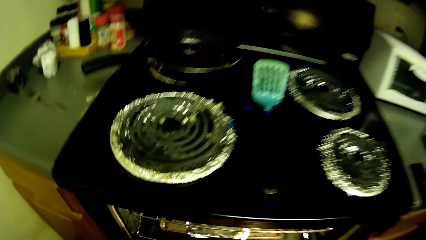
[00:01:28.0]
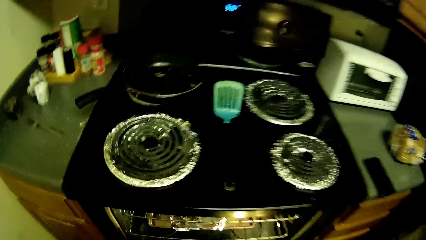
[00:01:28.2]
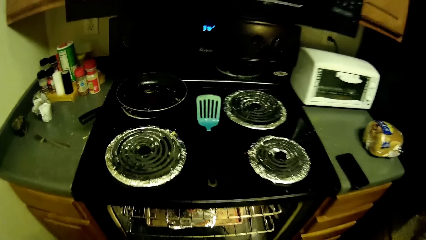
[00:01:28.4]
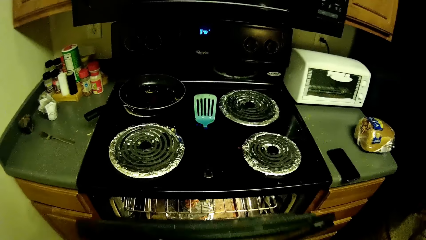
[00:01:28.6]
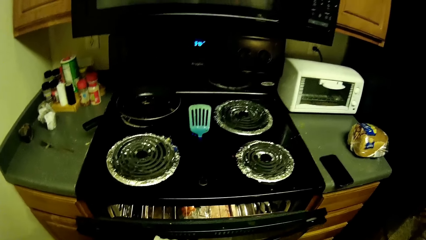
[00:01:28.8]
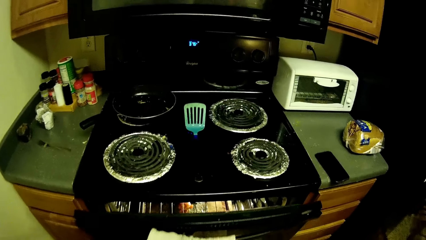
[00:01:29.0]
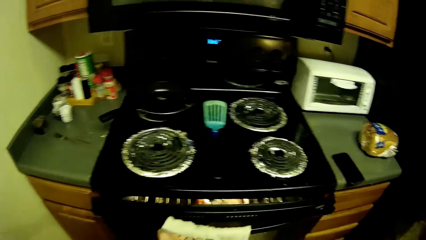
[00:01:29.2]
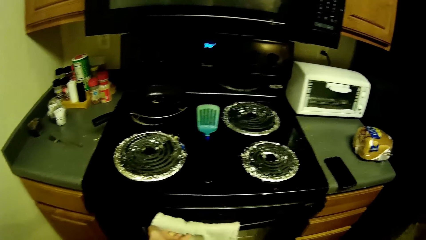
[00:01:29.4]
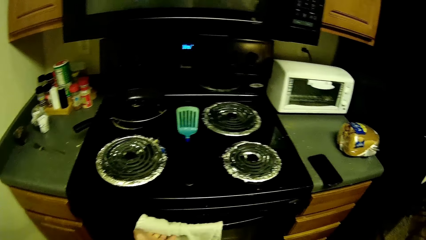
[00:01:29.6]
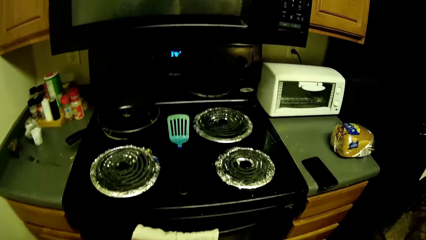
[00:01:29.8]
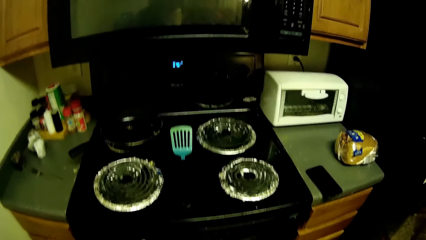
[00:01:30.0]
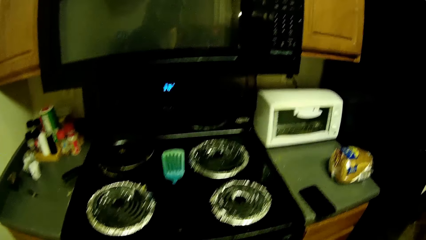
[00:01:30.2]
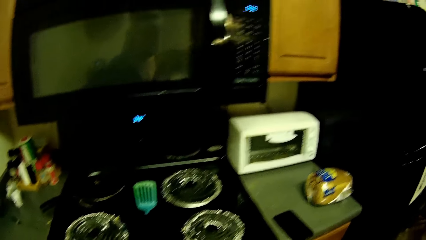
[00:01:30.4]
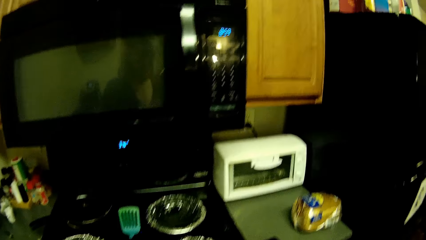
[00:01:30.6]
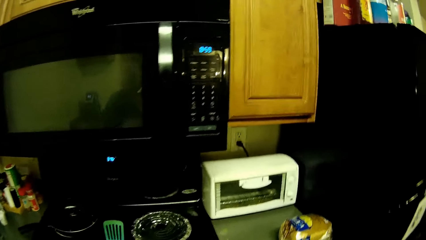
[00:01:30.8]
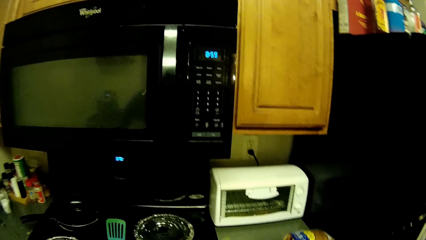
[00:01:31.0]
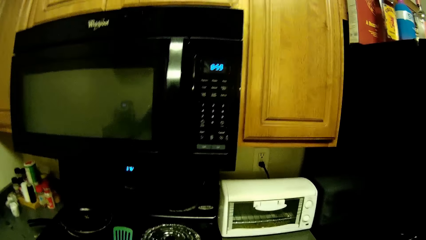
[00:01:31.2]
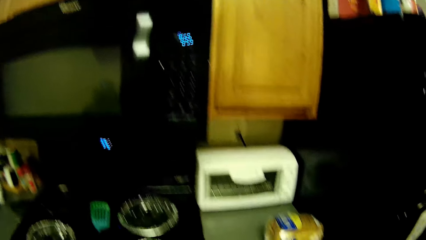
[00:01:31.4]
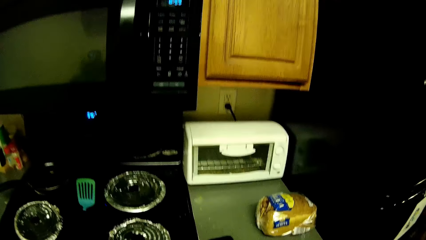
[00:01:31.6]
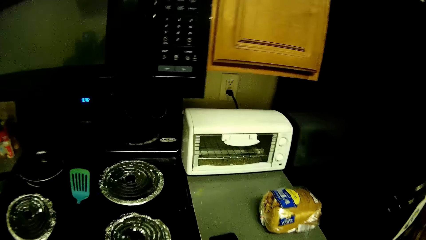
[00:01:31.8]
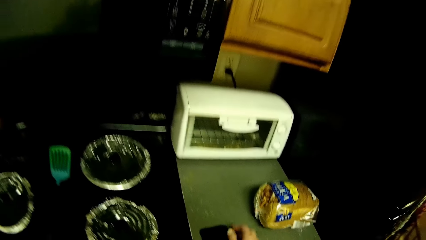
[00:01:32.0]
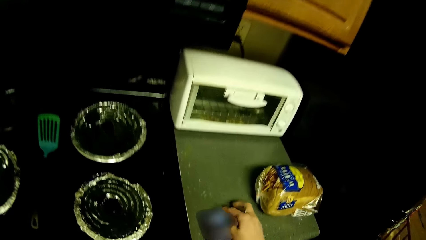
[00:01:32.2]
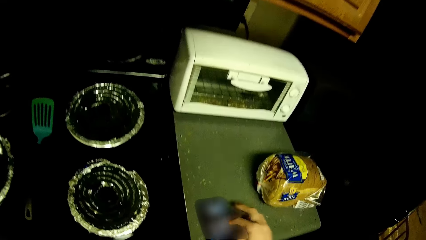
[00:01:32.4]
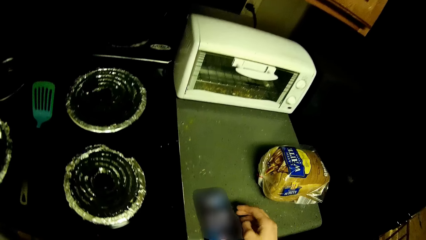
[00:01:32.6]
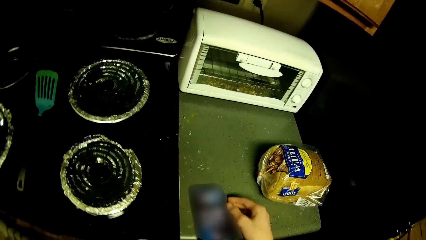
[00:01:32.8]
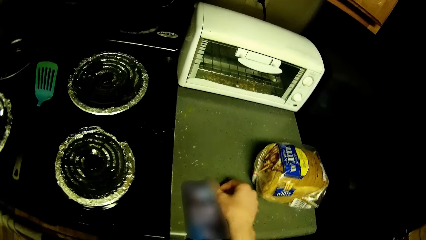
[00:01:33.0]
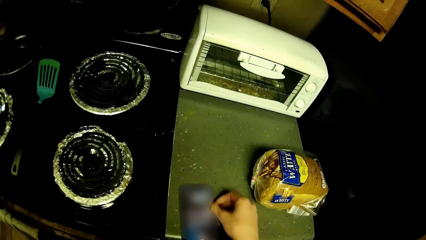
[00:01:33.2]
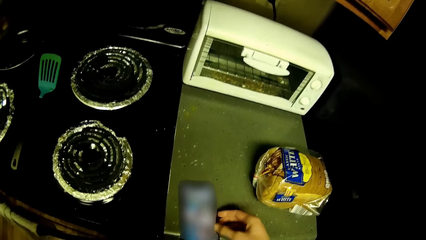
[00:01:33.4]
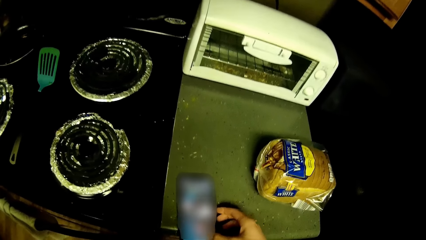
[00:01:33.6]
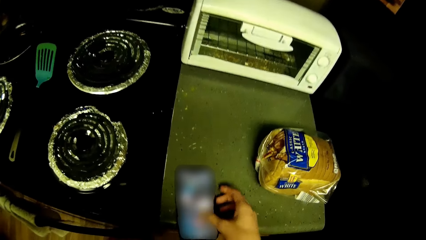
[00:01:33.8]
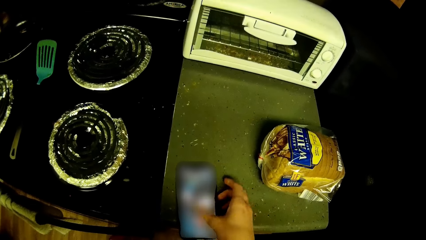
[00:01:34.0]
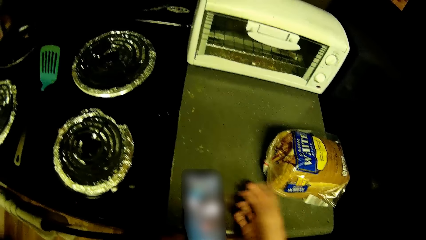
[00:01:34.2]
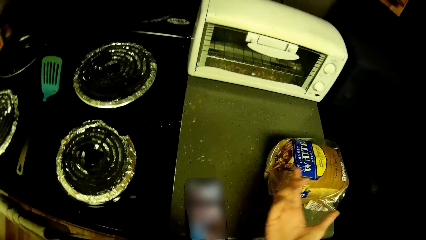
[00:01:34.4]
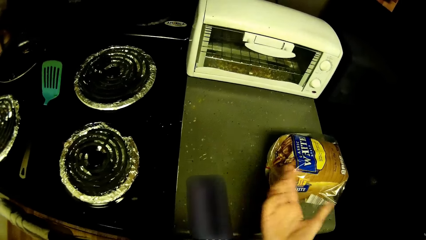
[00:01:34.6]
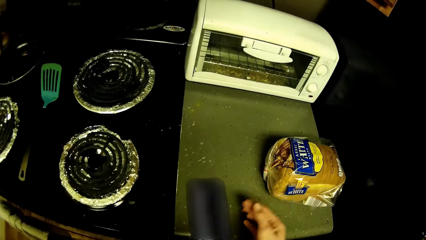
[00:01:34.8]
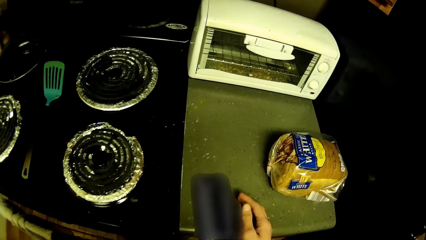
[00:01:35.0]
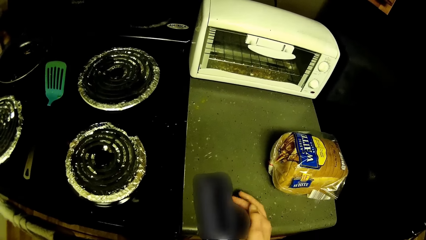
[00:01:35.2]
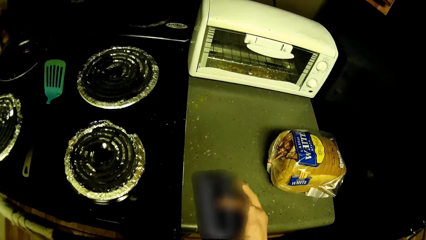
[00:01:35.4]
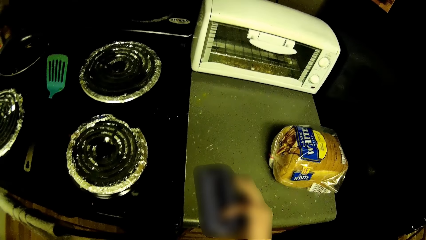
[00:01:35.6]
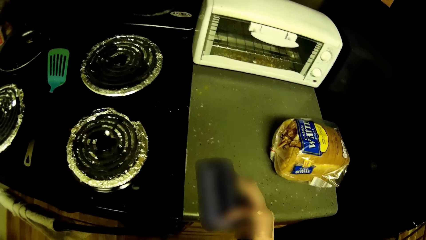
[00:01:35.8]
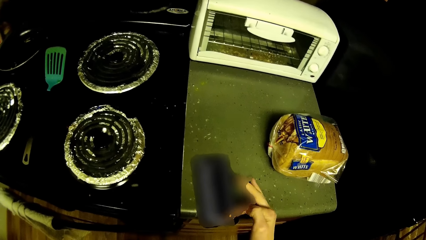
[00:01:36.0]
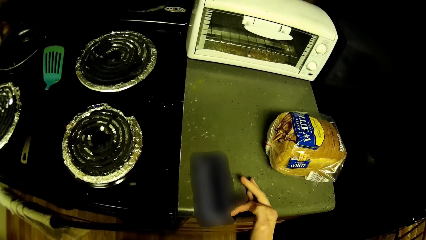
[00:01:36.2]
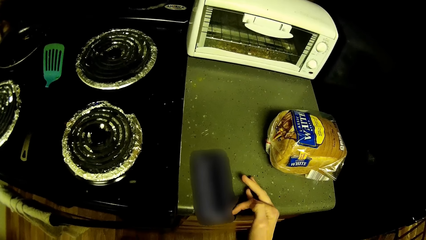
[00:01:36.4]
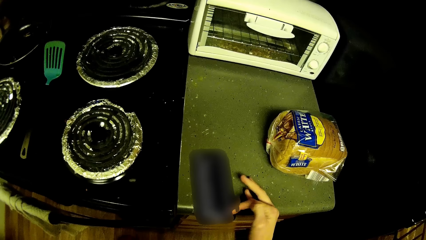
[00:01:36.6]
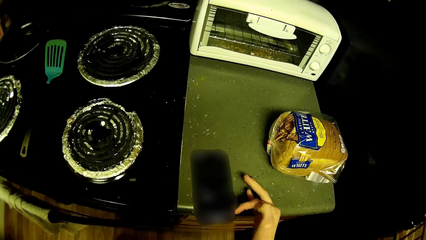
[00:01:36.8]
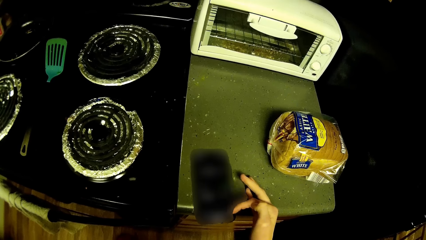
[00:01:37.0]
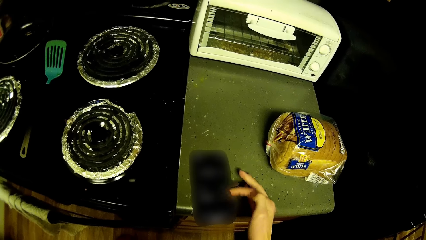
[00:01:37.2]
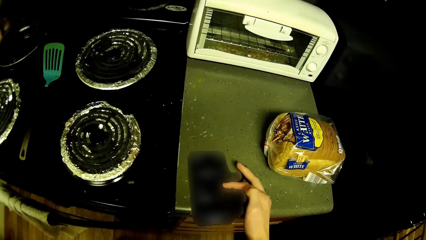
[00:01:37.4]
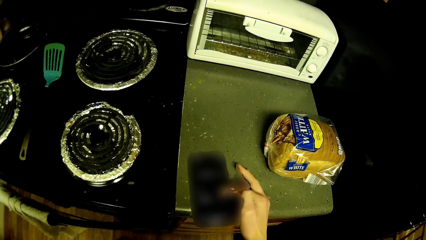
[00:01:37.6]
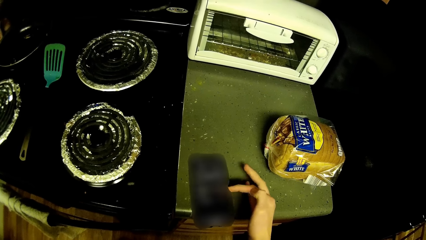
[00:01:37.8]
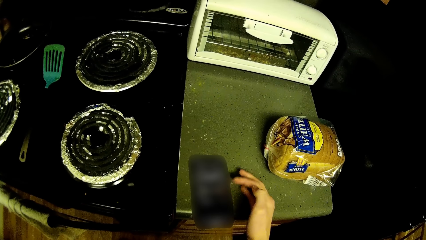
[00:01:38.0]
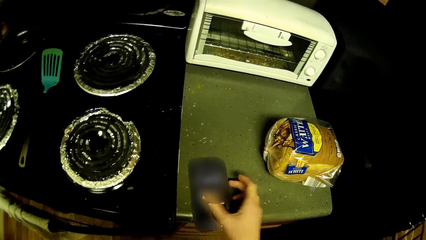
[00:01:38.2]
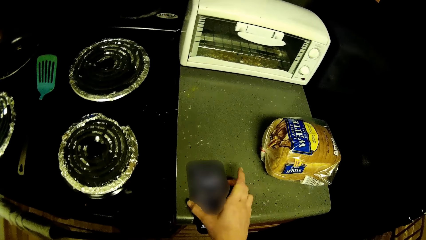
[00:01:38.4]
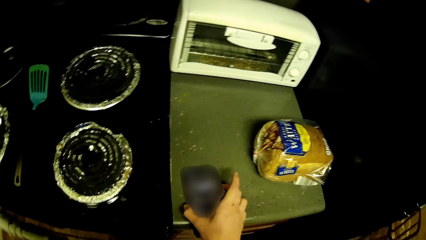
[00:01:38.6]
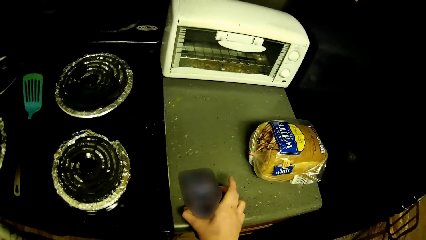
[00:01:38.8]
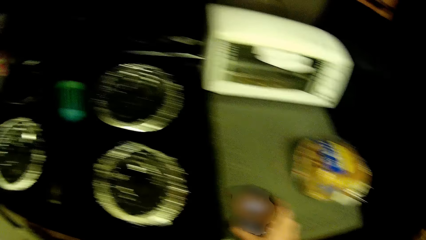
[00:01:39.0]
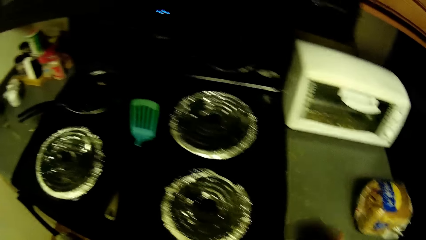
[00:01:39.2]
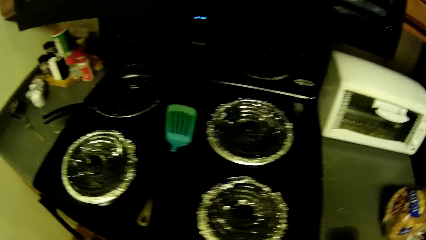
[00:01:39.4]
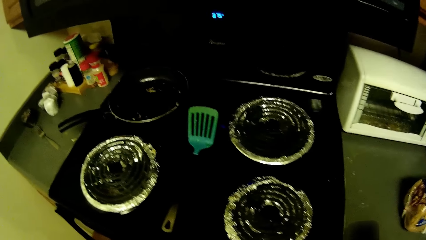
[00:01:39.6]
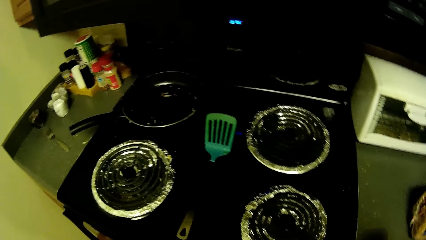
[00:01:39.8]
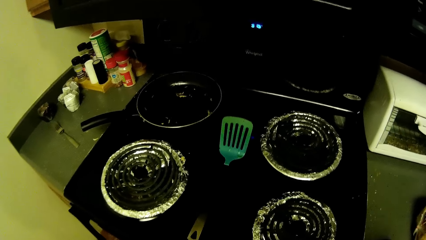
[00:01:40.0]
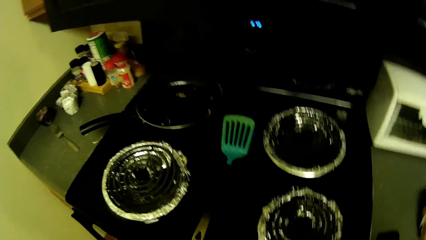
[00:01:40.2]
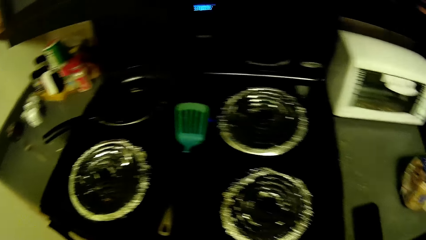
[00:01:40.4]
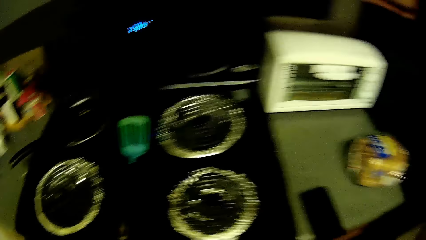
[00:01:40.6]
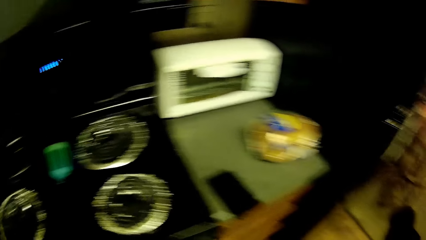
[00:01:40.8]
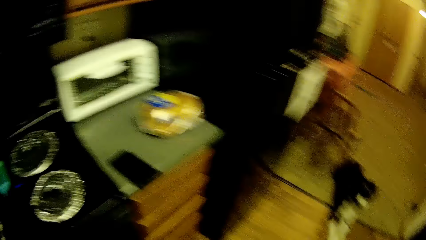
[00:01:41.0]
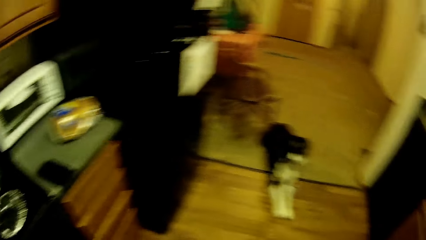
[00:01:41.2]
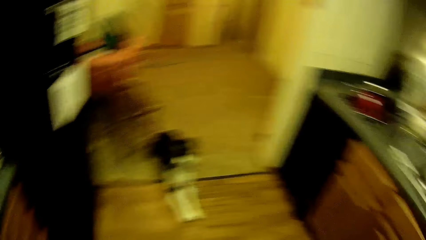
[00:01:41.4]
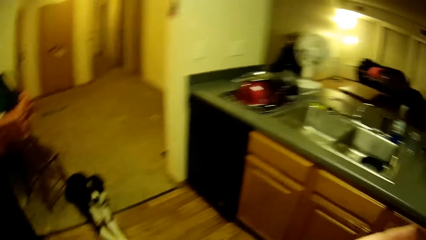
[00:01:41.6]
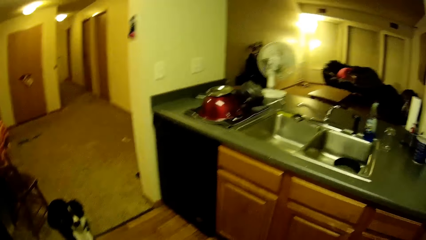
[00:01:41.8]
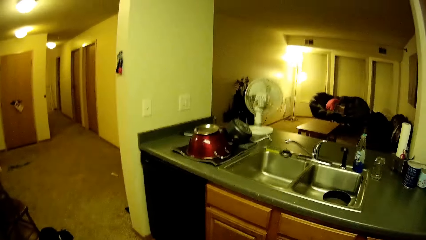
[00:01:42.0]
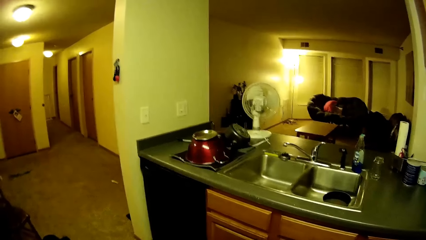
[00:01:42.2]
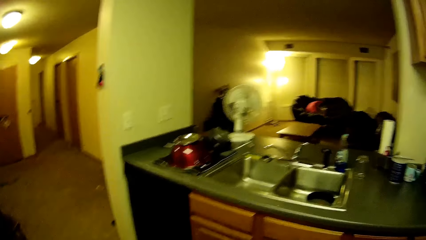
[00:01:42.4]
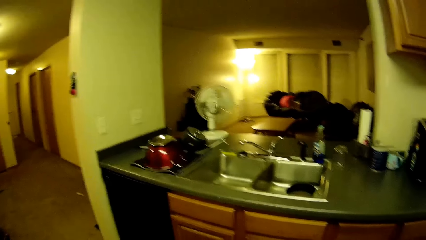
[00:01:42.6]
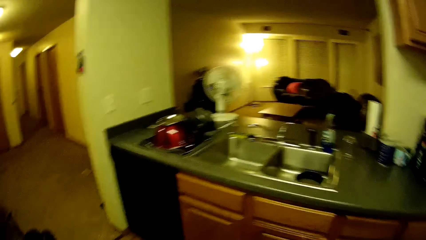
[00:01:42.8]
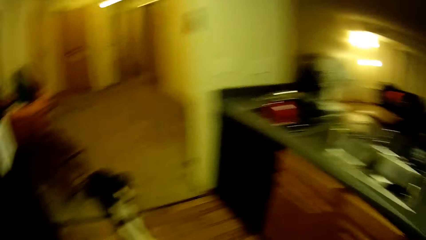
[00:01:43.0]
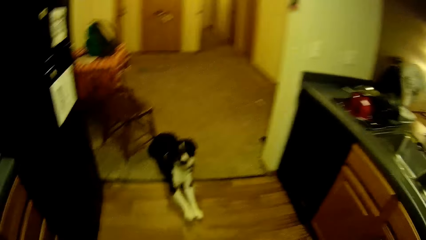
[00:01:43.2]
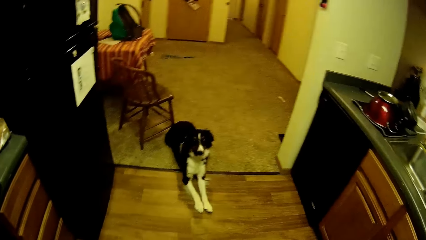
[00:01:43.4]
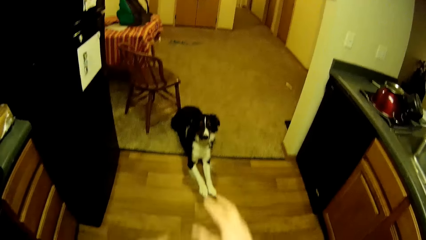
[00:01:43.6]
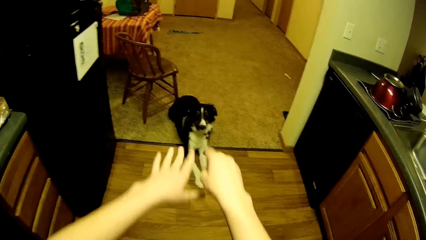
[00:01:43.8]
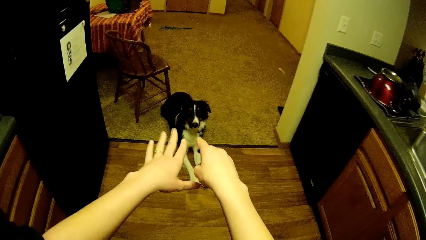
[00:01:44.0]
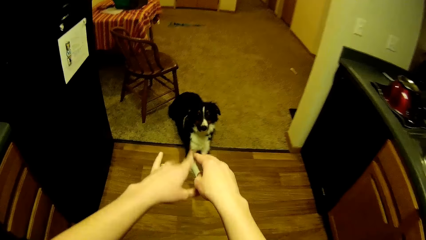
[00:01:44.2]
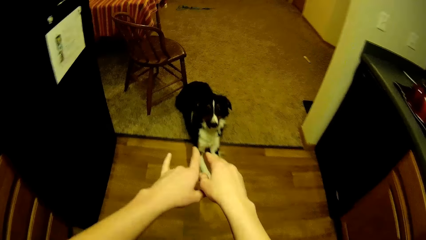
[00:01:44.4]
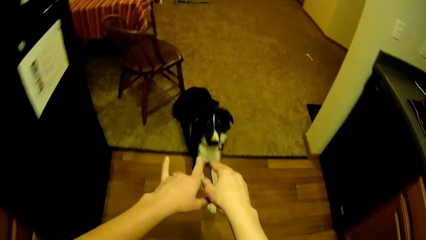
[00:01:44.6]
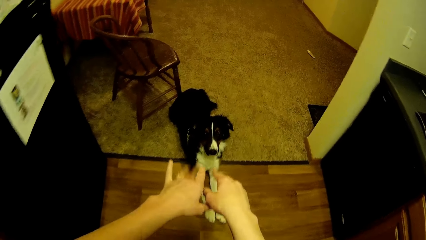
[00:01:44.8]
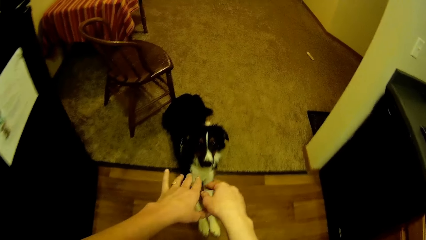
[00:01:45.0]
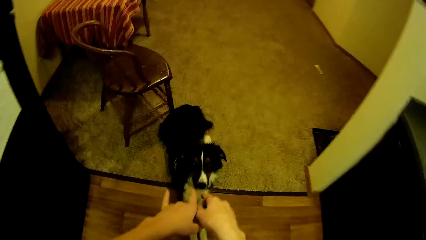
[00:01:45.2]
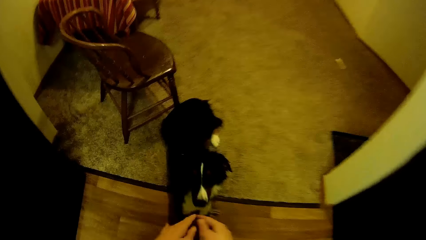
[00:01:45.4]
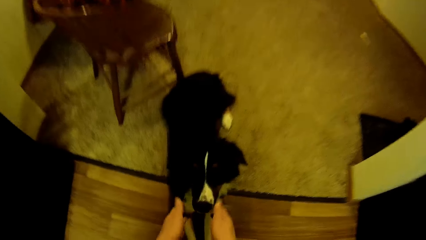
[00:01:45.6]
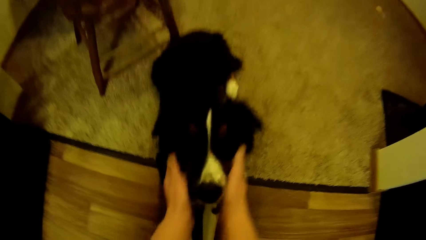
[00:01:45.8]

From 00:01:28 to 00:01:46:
The camera wearer closes the oven with her right hand. She moves around. She operates a phone on the counter top with her right hand. She switches off the phone with her right hand. She looks around. She snaps at a dog with both hands. She plays with the puppy.
